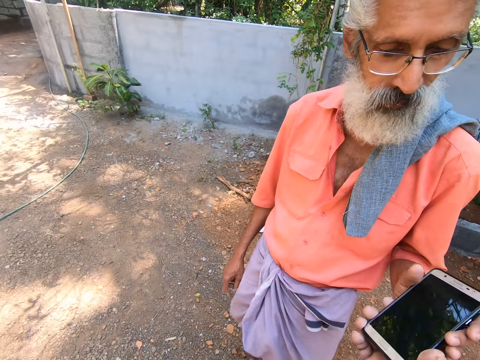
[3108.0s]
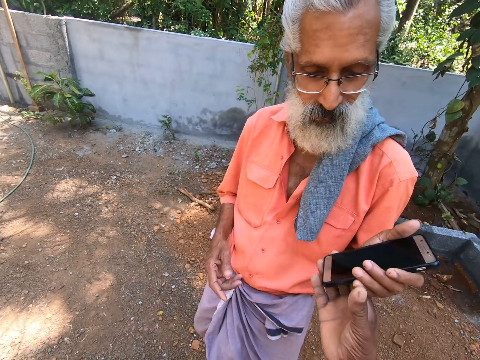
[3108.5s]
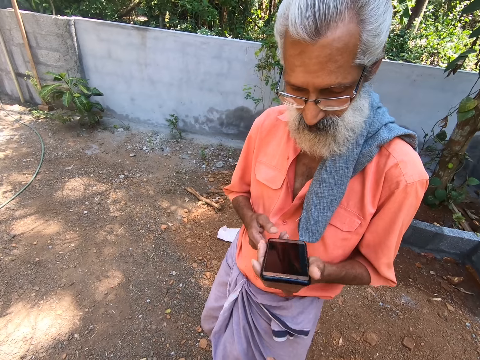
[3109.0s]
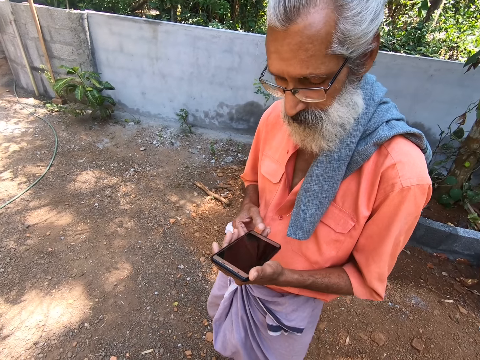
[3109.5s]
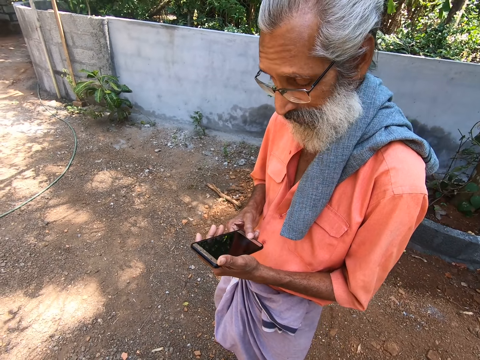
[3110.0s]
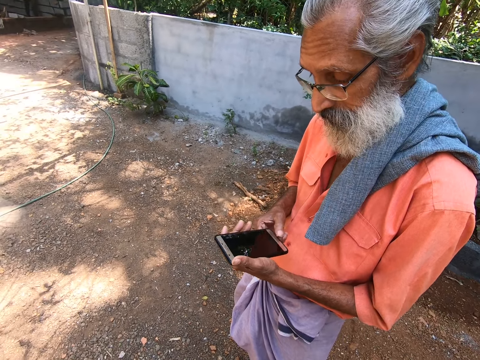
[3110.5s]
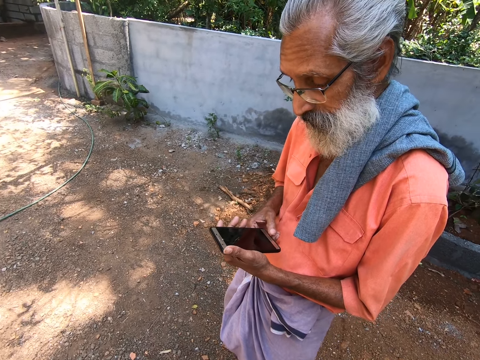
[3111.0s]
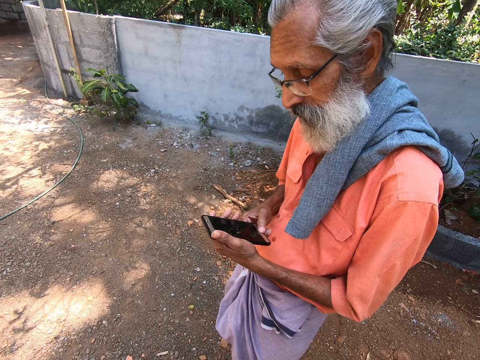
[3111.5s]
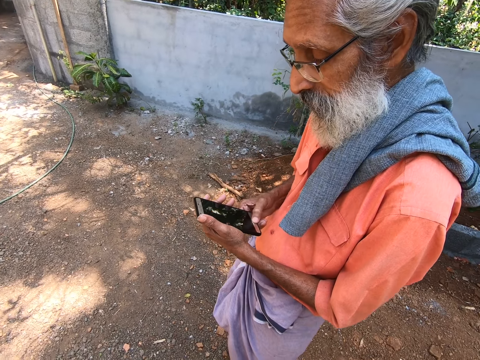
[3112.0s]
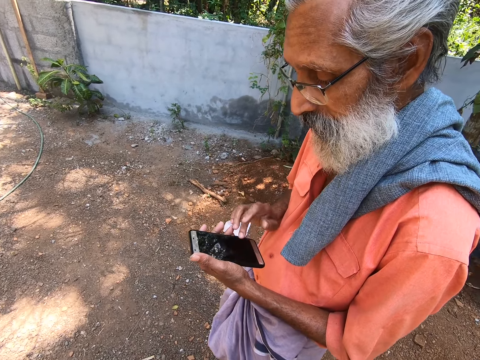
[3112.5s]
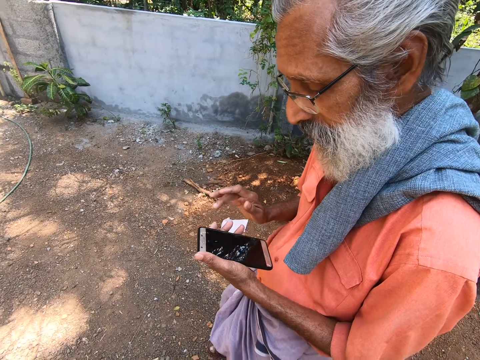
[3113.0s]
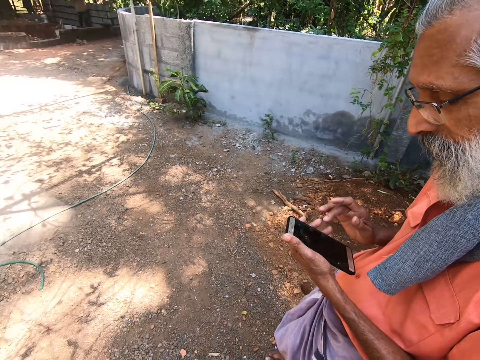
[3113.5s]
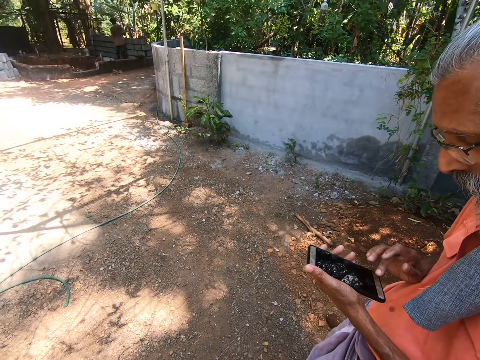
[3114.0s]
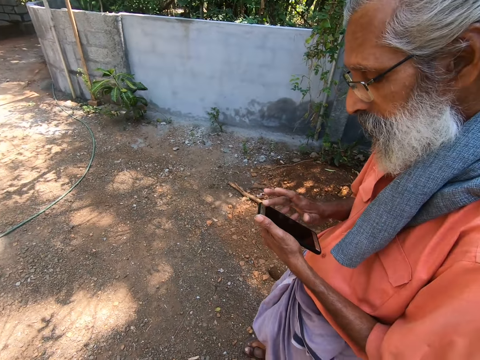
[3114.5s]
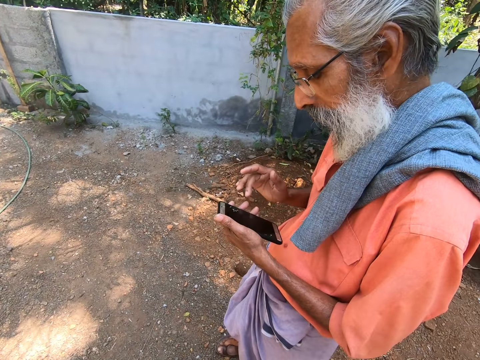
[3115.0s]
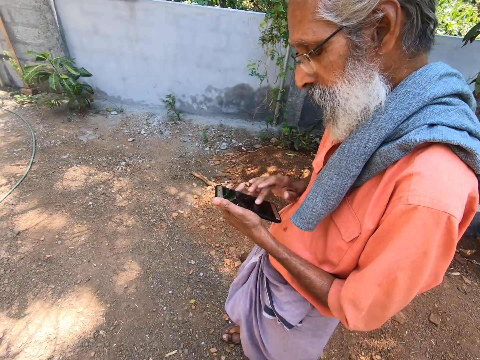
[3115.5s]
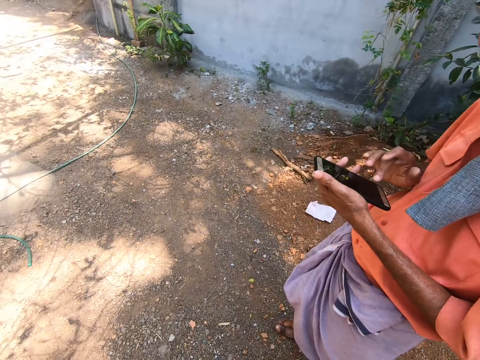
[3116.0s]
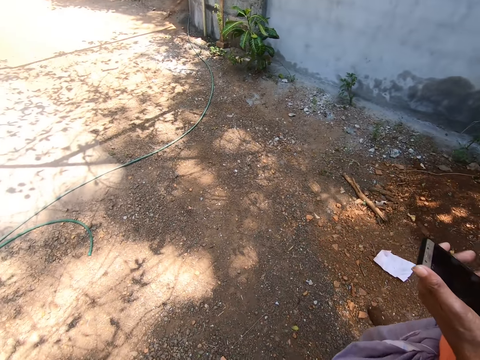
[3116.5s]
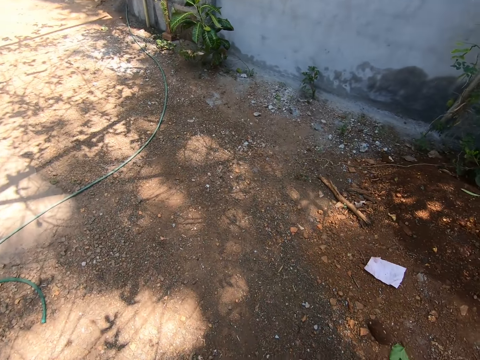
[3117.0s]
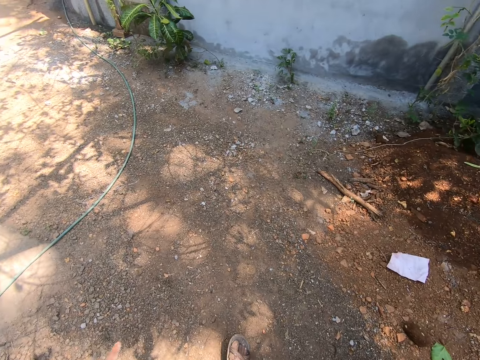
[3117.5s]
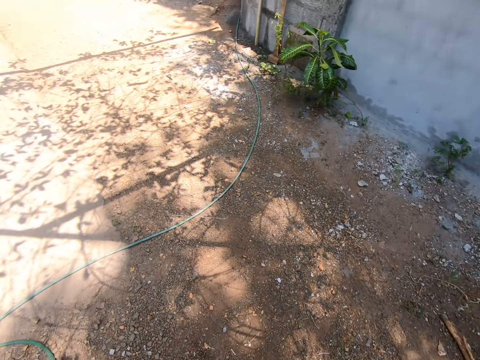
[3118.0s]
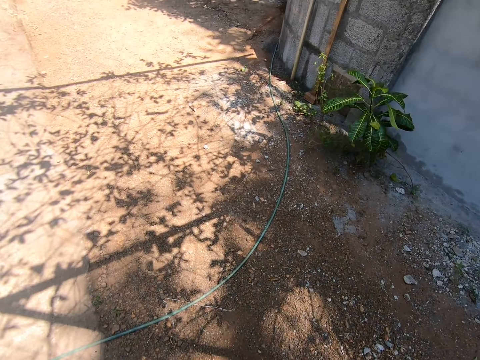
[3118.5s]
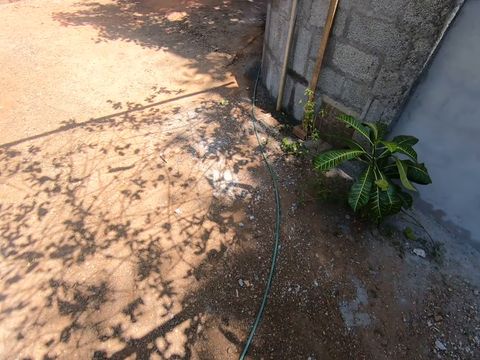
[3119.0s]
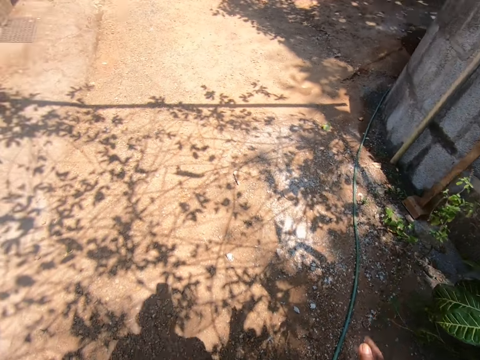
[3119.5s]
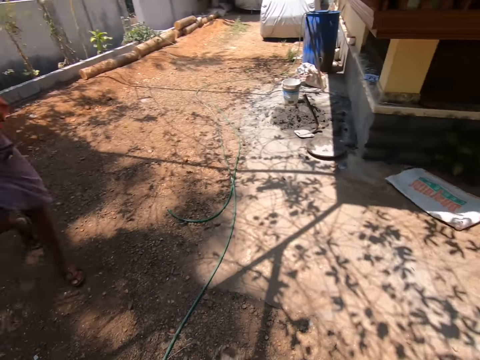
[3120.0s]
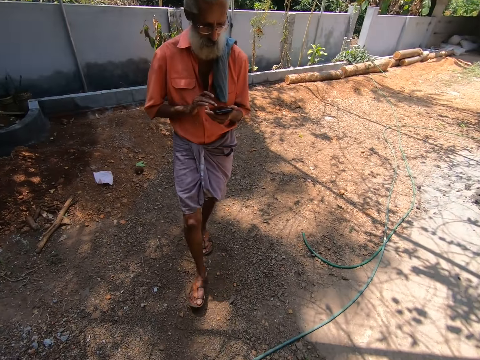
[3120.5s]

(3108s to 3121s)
A man takes the phone from the camera wearer's right hand with his left hand. The camera wearer converses with the man. The man operates the phone with his right hand. The camera wearer operates the mobile phone.

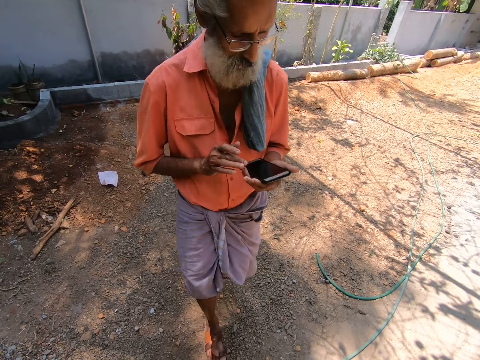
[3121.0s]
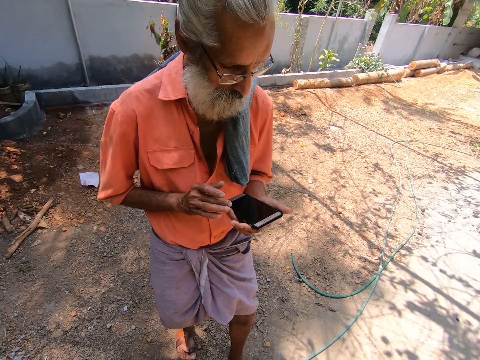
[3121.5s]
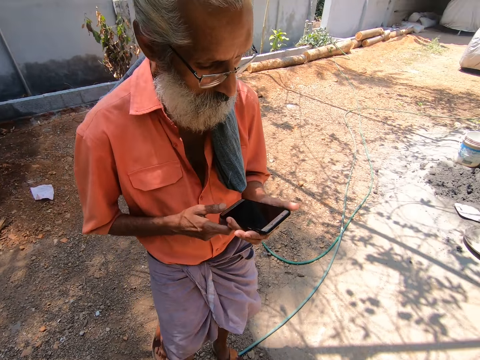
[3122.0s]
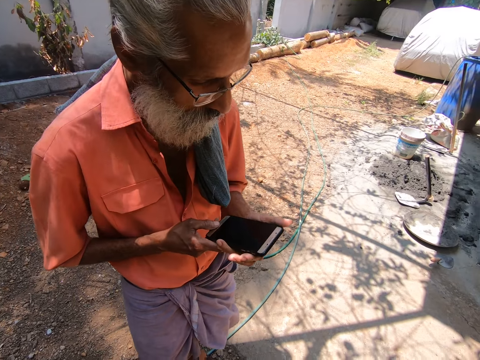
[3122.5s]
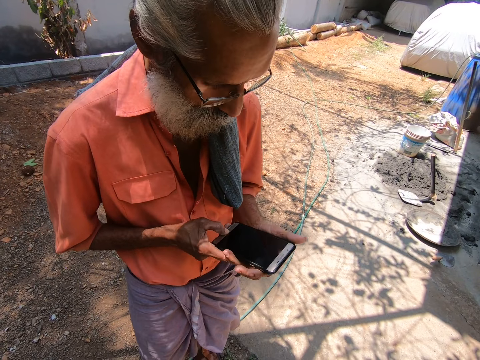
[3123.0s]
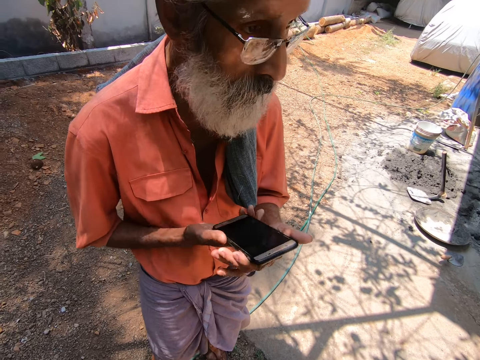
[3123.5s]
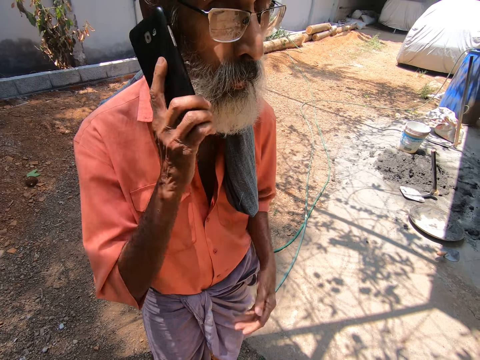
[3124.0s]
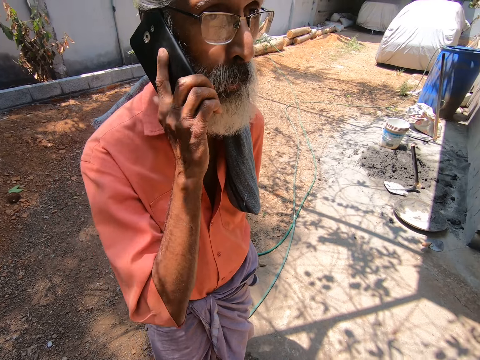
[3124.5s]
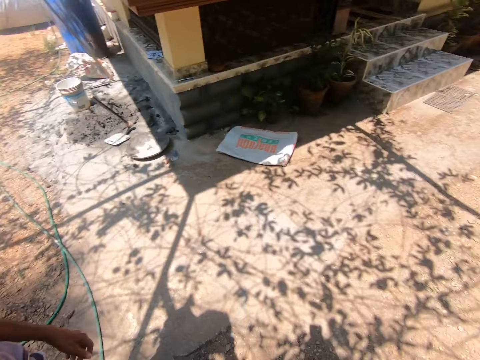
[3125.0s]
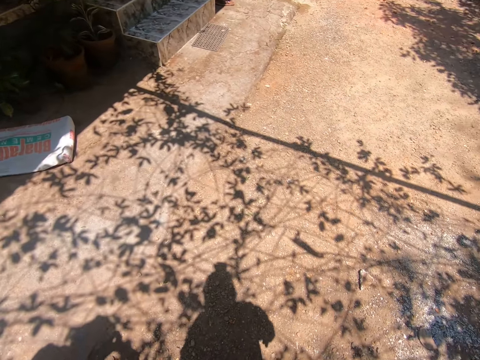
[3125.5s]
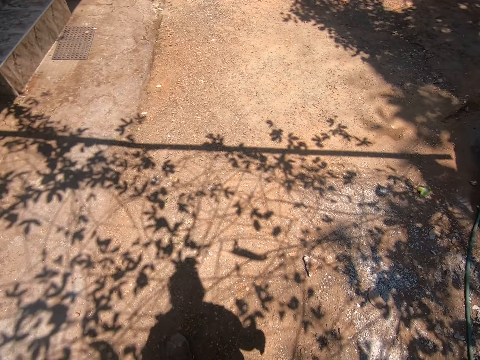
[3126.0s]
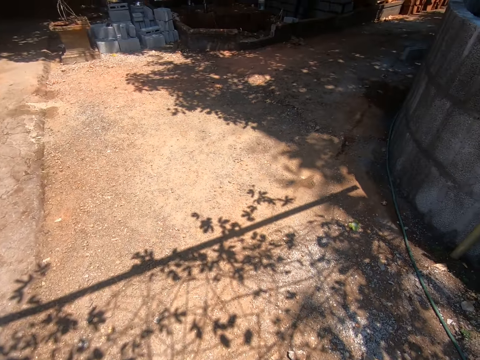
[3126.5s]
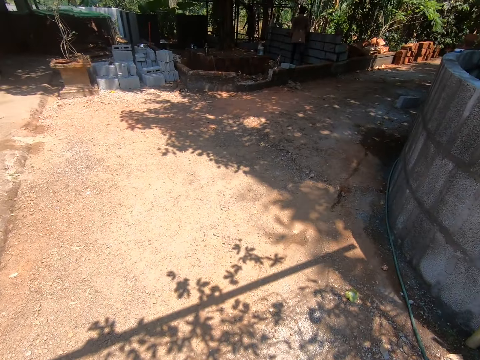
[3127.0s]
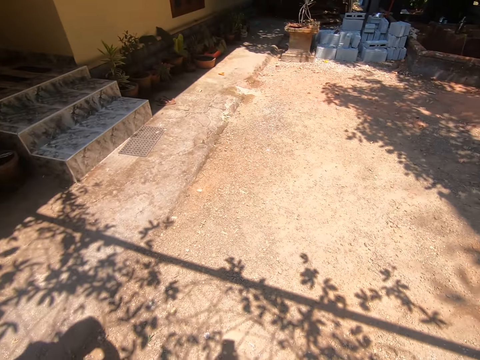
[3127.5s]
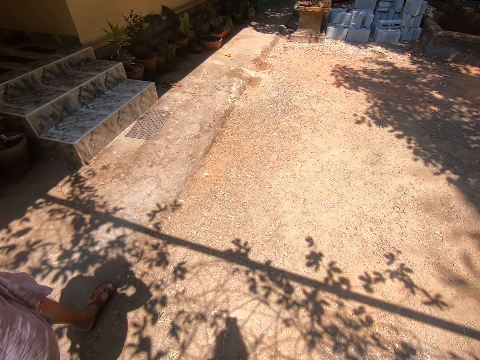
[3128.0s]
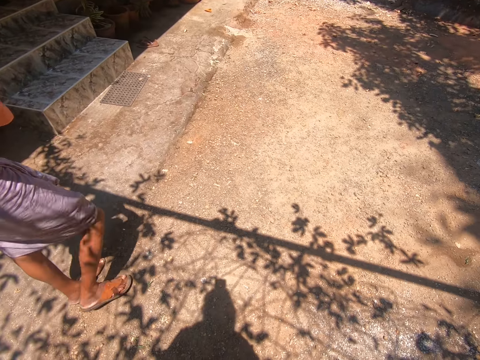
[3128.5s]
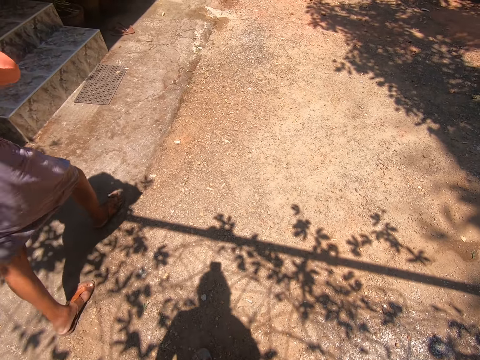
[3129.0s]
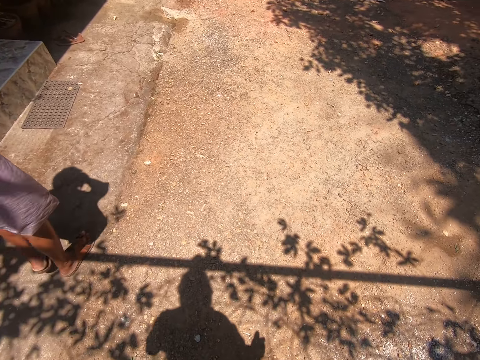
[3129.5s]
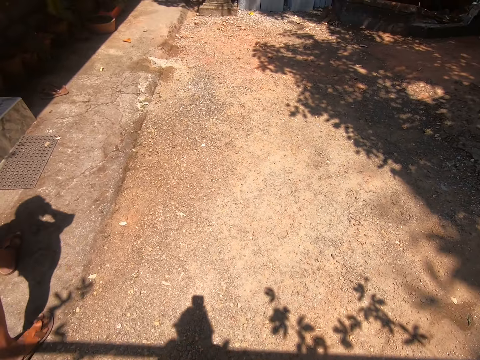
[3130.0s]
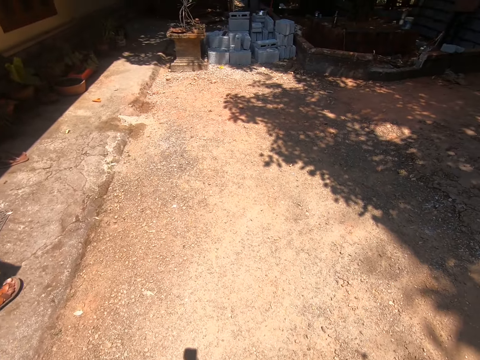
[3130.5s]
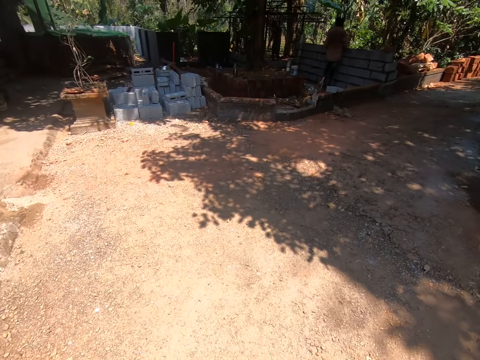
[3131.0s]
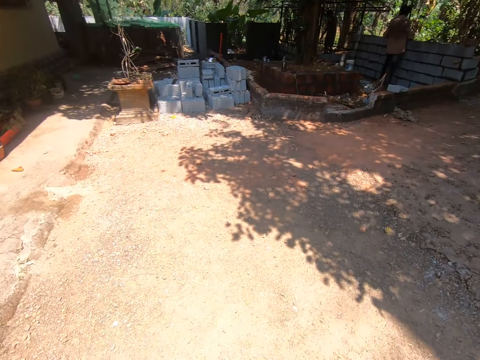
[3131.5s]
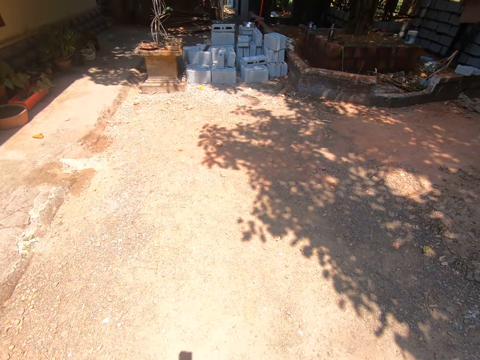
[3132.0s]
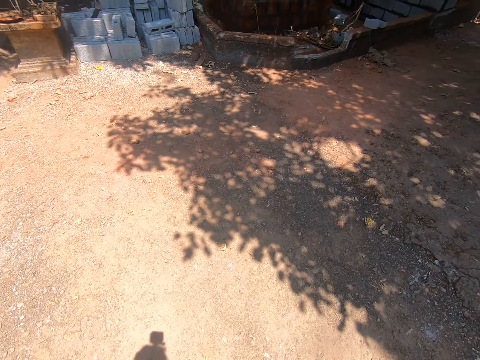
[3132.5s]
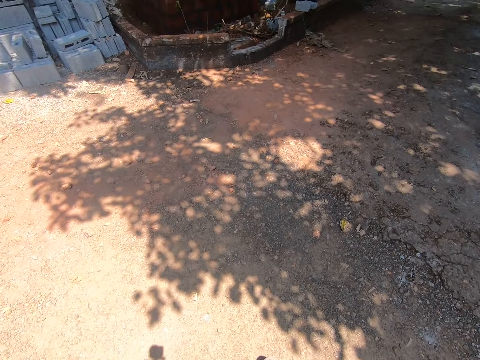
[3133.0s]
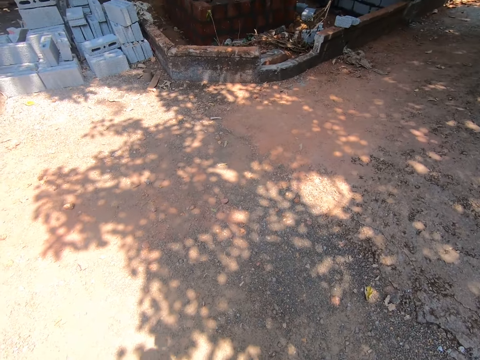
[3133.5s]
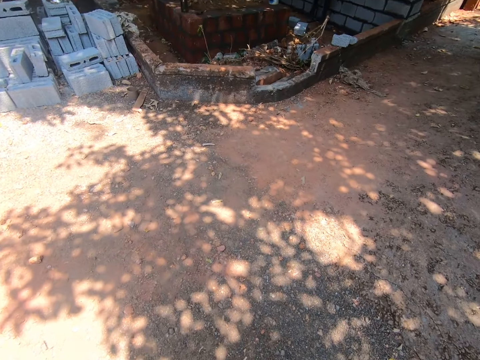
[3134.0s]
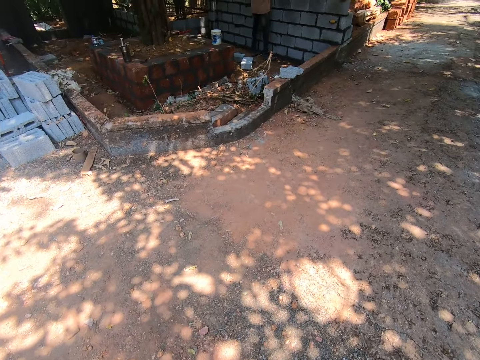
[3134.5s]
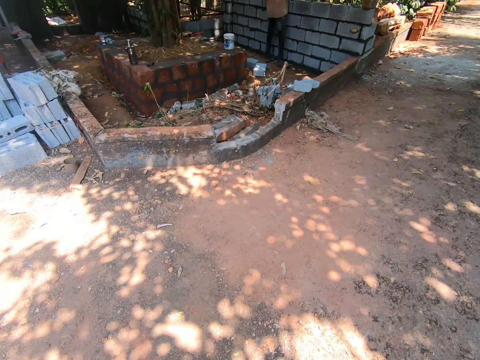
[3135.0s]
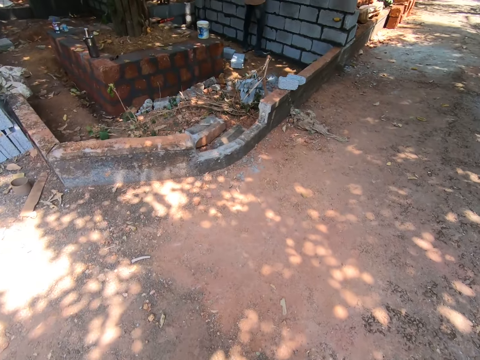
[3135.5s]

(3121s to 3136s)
A man passes the phone from his left hand to his right hand. The man holds the phone against his face with his right hand and converses on the phone in his right hand. The camera wearer walks outside. Another man paints the cage with the paintbrush in his right hand.
